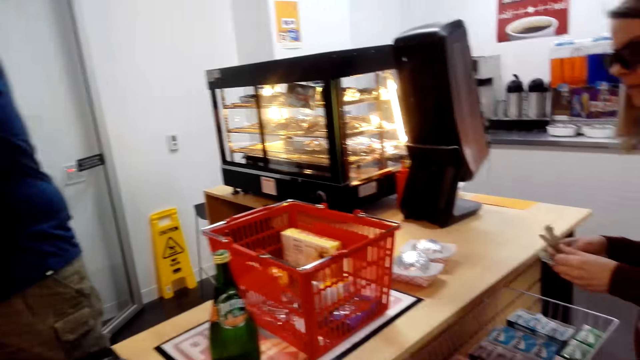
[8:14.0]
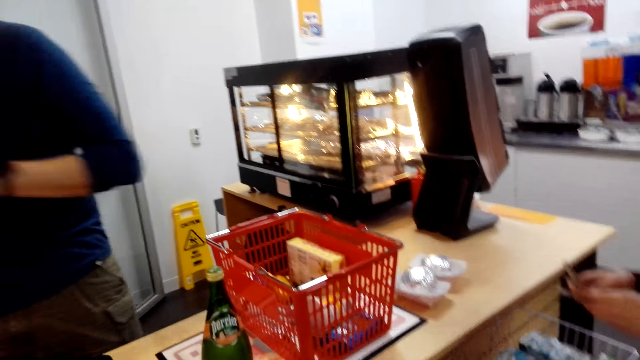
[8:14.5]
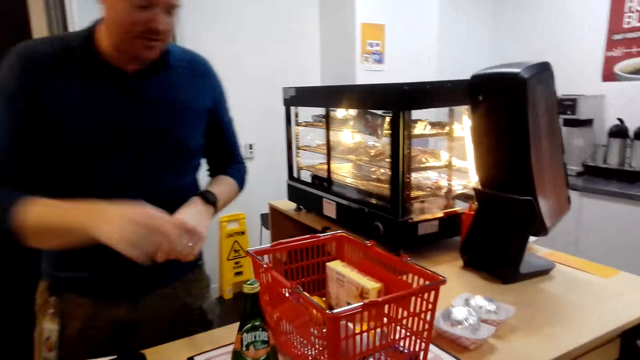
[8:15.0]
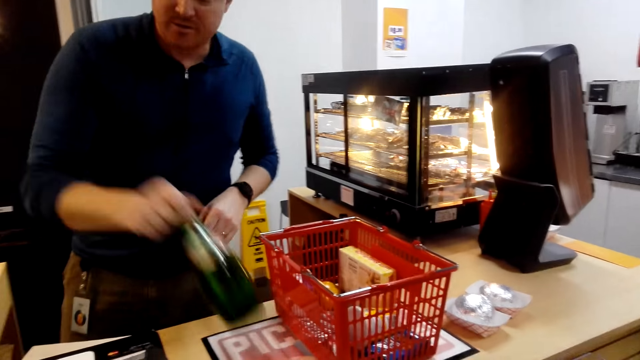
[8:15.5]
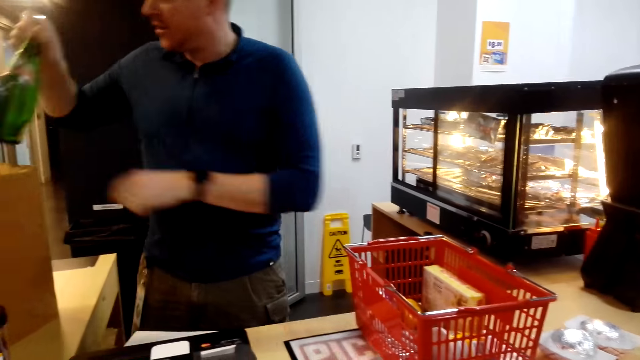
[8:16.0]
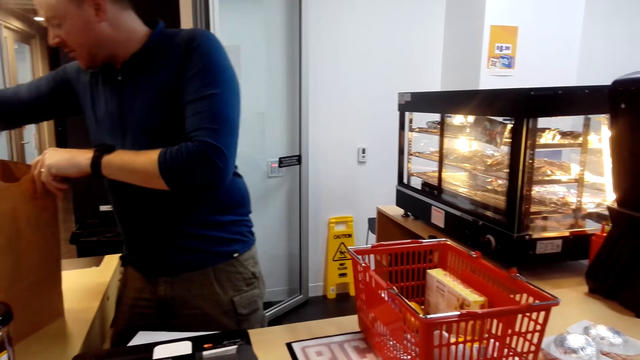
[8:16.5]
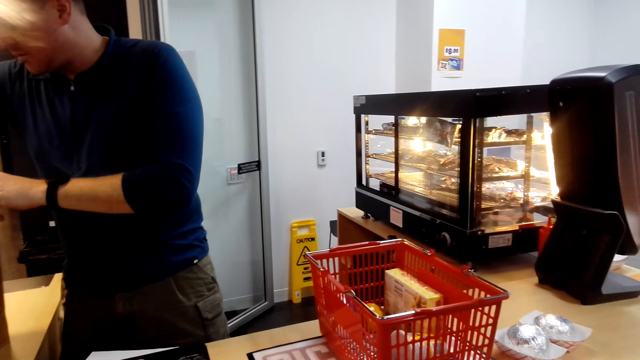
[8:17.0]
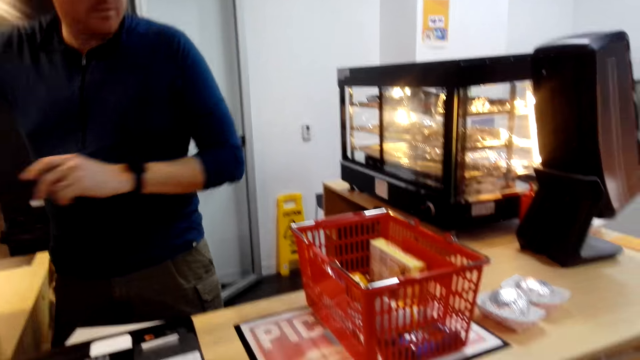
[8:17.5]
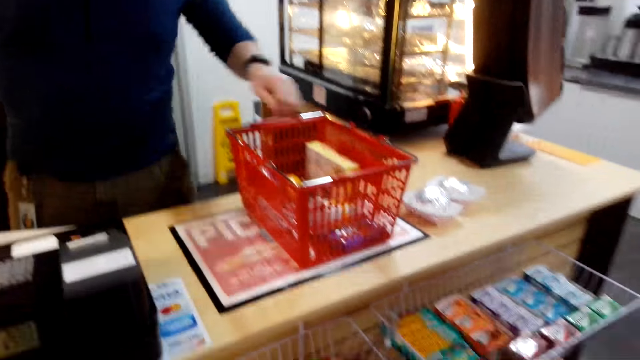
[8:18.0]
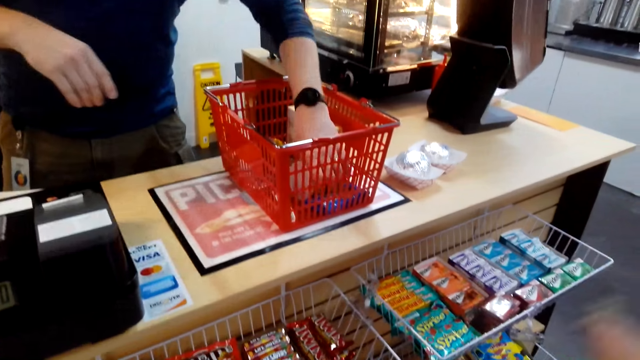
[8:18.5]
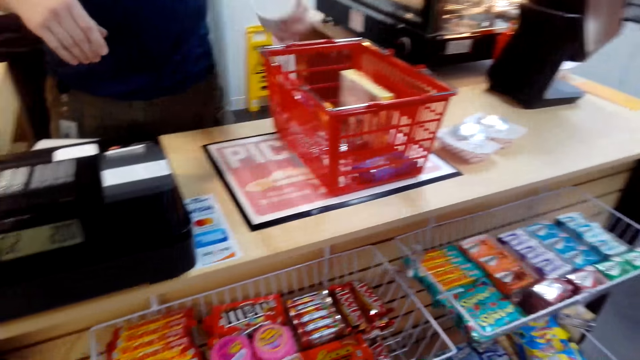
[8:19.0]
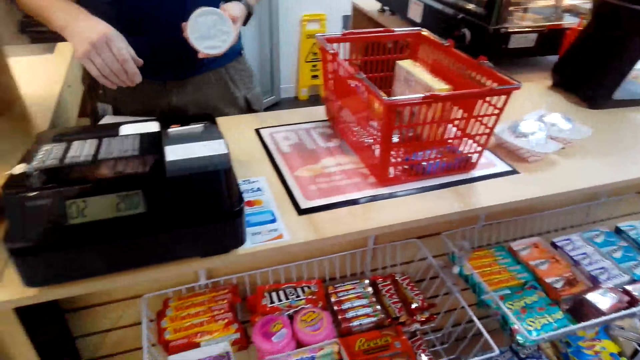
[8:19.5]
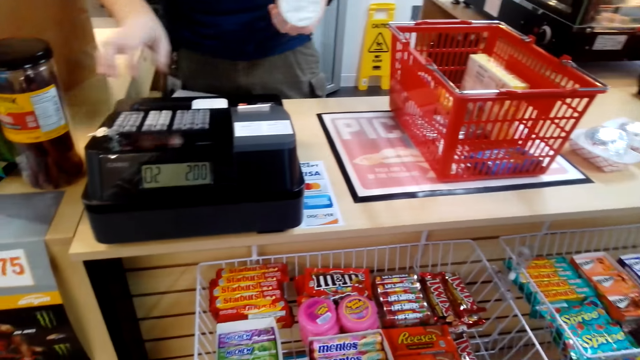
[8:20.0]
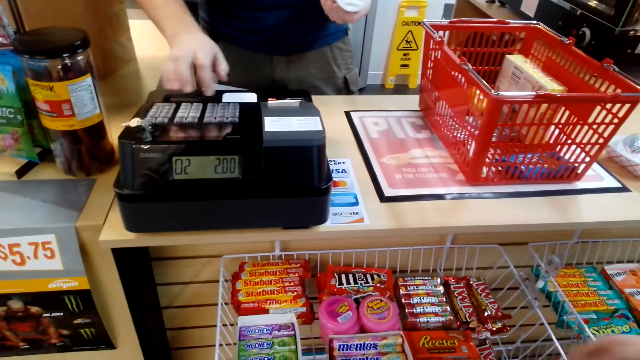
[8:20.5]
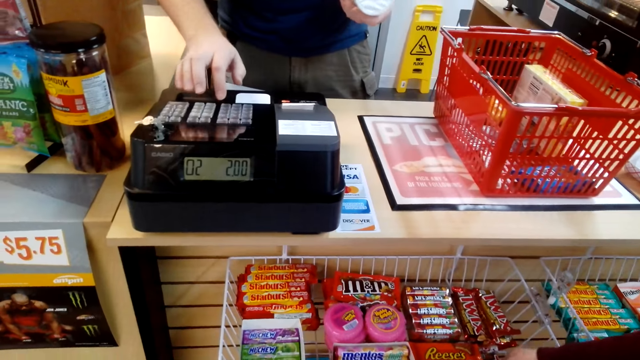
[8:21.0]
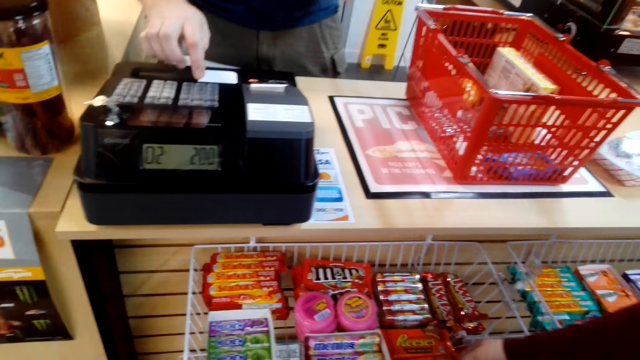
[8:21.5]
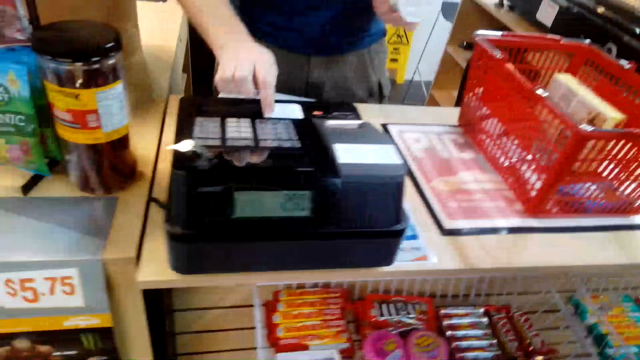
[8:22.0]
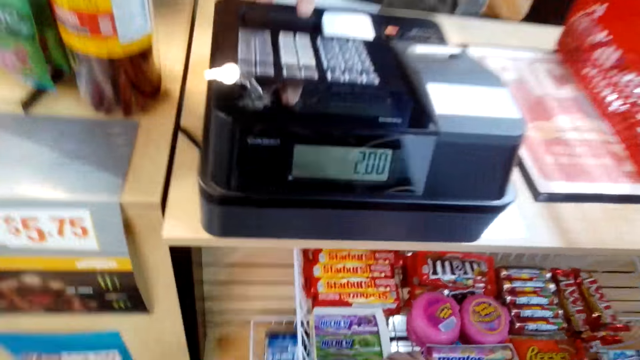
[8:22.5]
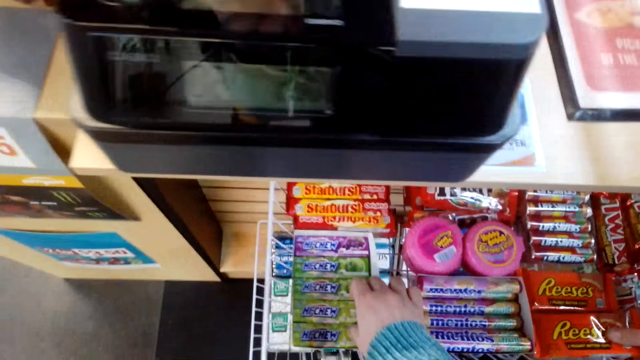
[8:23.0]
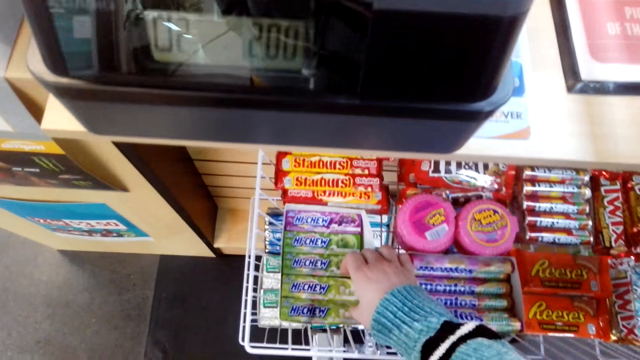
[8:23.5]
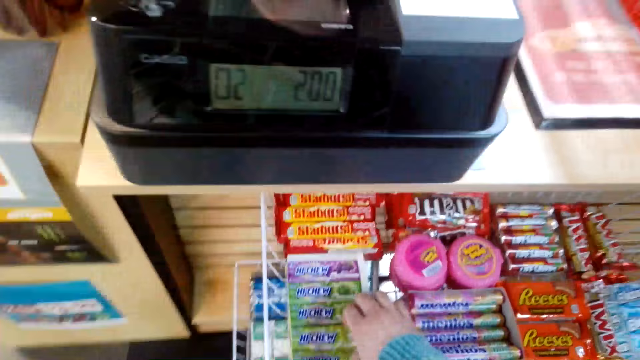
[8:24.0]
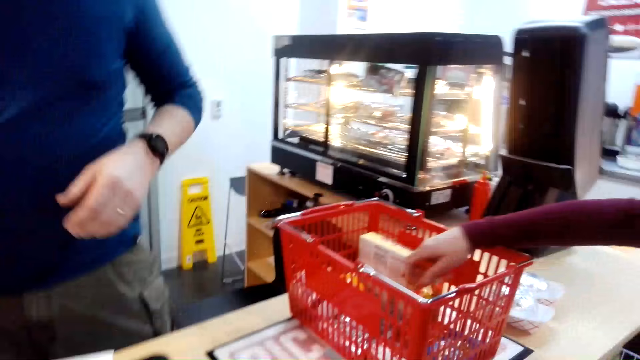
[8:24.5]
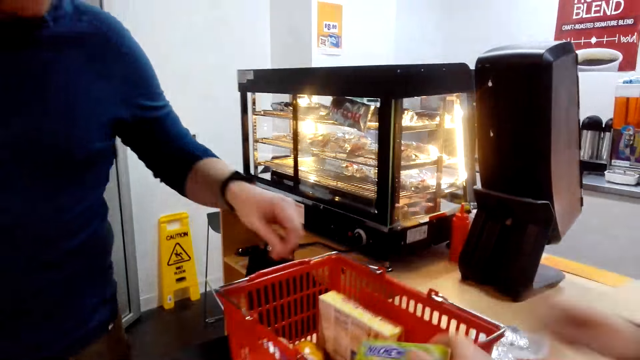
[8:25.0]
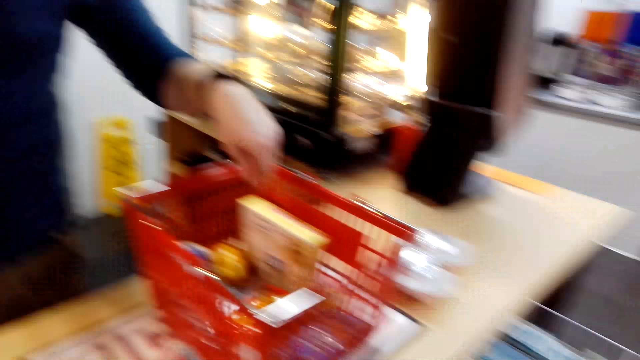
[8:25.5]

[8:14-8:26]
A person picks a bottle of Perrier and puts the bottle of Perrier in the shopping bag. The camera wearer puts the bubble water in the shopping bag. The person picks something from the basket. The camera wearer takes a food stuff from the shopping basket. The person types on the register. The camera wearer dials the cash register machine. They pick a Hi-Chew candy bar. Another person puts something in the basket.

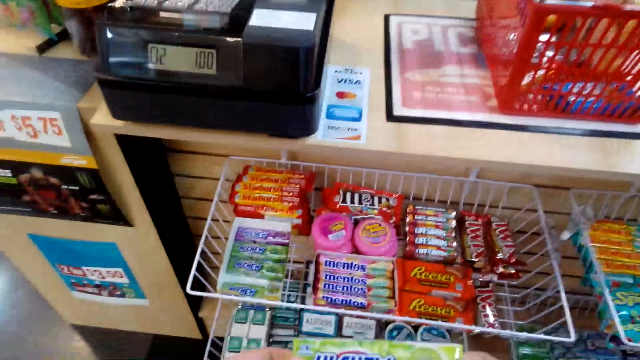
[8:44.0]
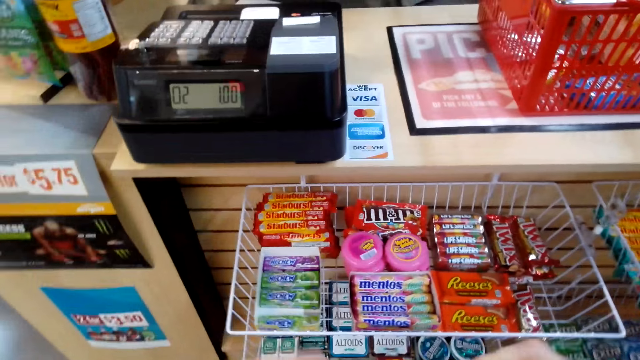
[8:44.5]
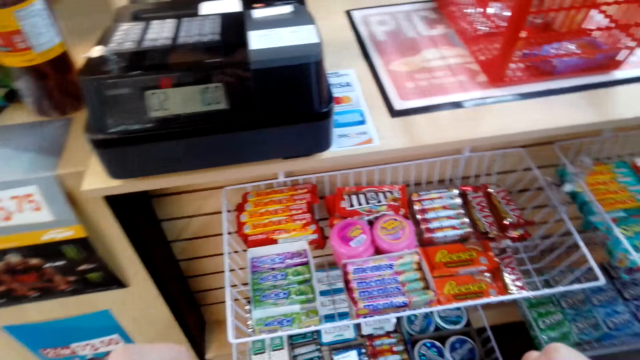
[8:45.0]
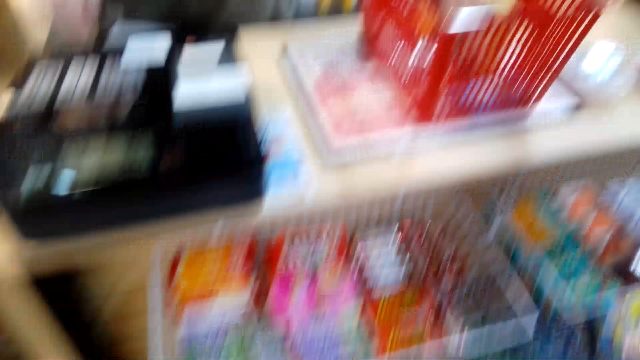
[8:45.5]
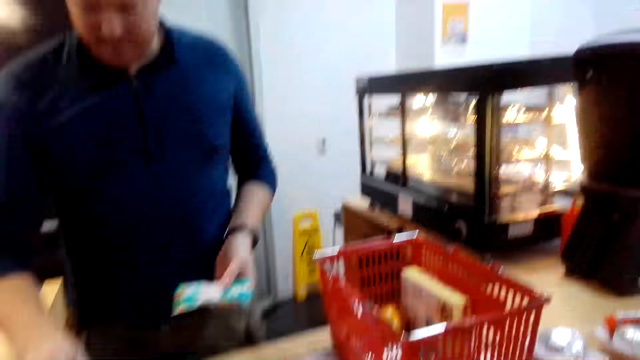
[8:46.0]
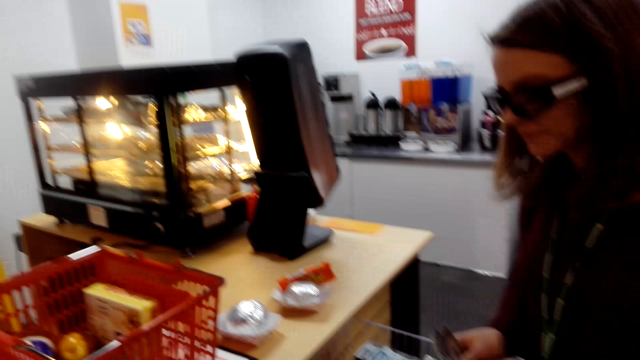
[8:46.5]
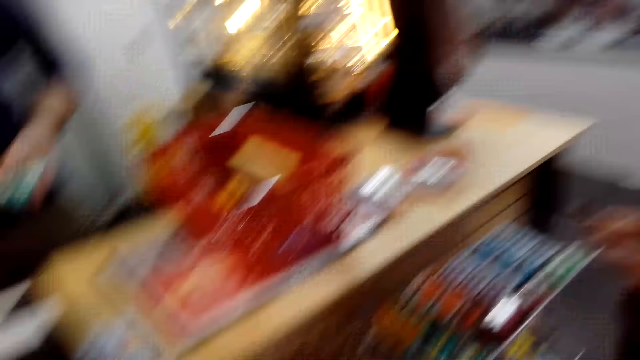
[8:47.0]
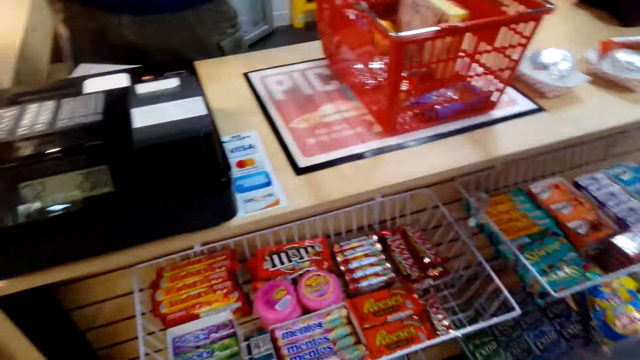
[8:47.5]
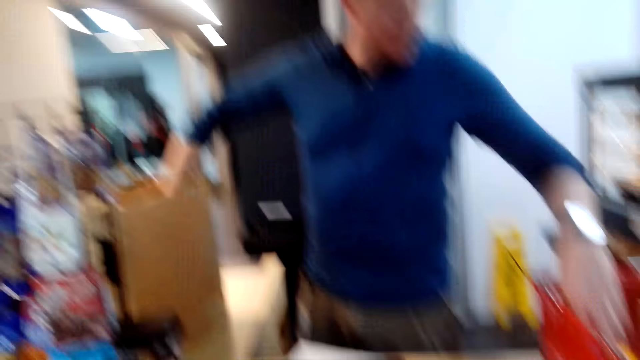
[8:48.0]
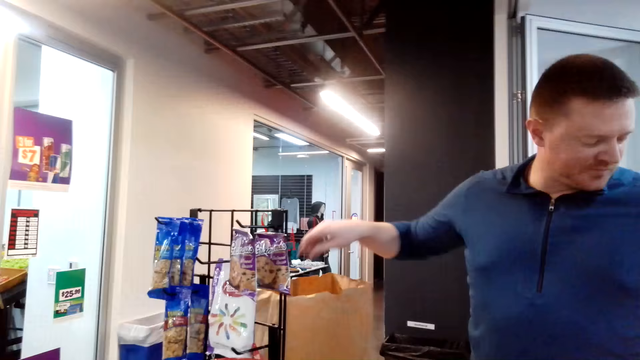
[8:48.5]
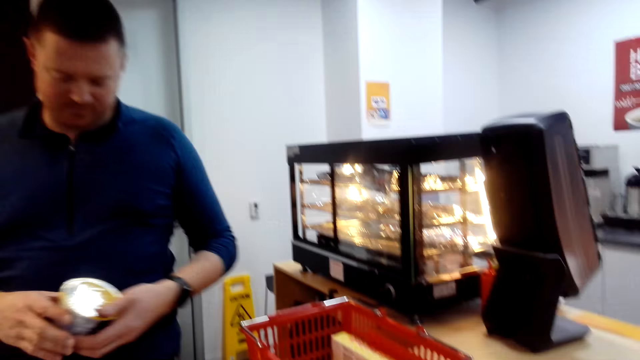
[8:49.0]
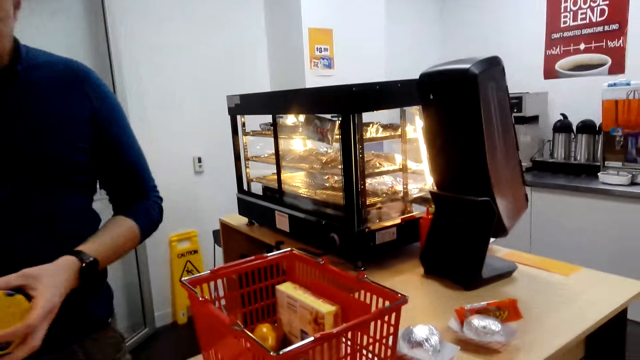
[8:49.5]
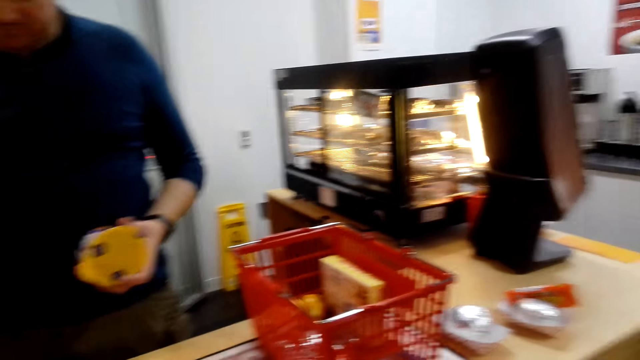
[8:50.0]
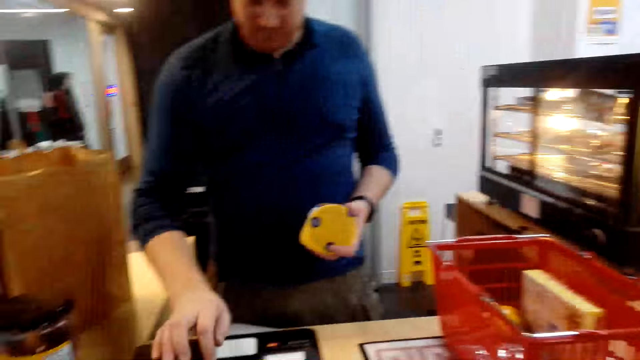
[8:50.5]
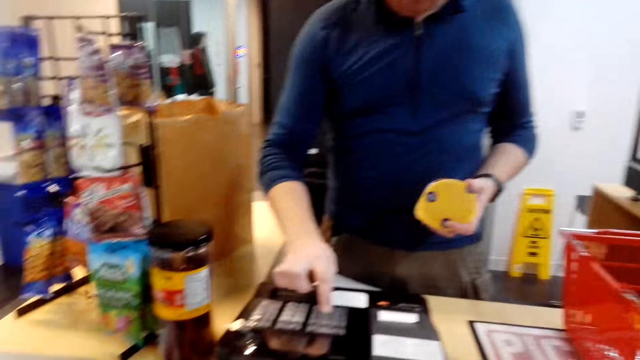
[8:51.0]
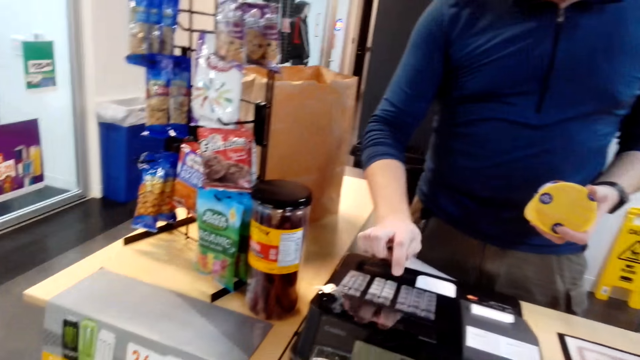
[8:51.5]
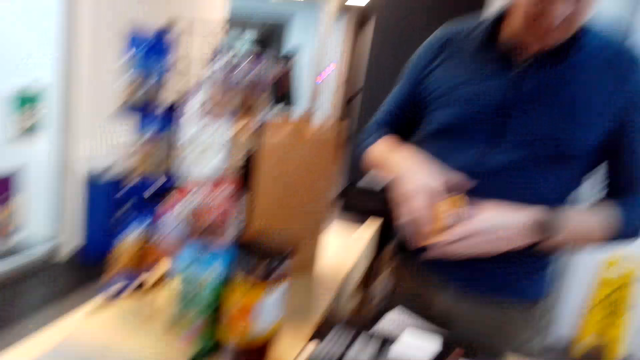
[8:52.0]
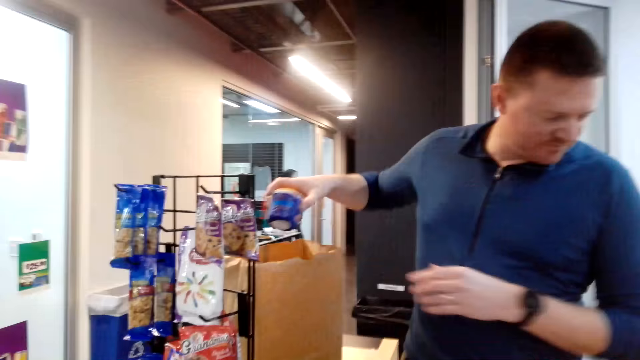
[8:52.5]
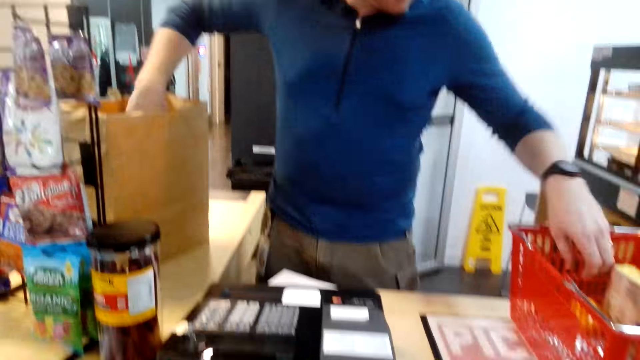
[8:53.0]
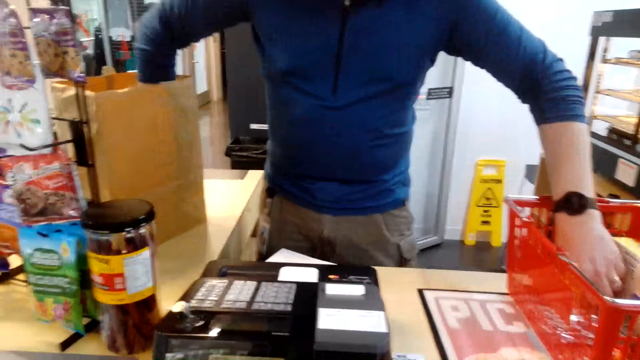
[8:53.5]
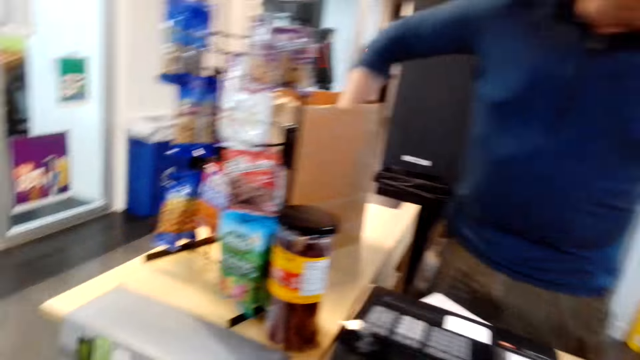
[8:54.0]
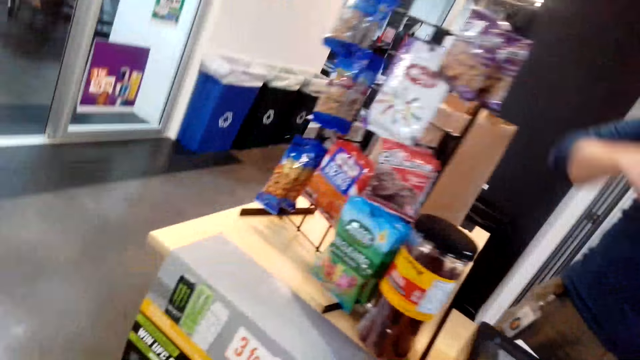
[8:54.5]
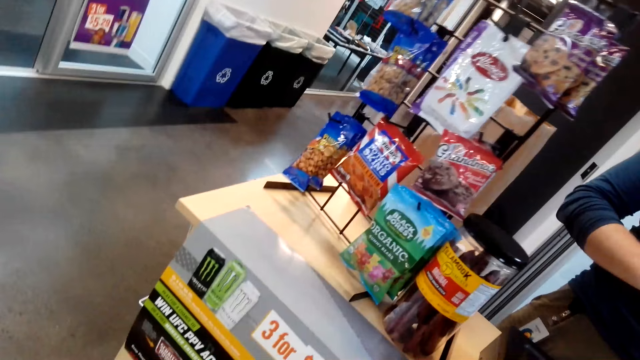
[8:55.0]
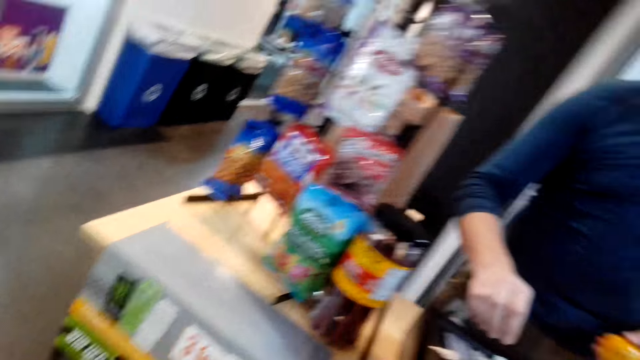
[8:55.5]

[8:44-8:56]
A person types on the register. The camera wearer dials the cash register machine. The person picks something from the basket and types on the register. The camera wearer dials the cash register machine again. The person puts something in the shopping bag. The camera wearer puts the food stuff in the shopping bag and takes a food stuff from the shopping basket. The person picks something from the basket.
